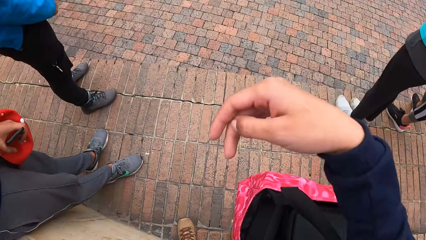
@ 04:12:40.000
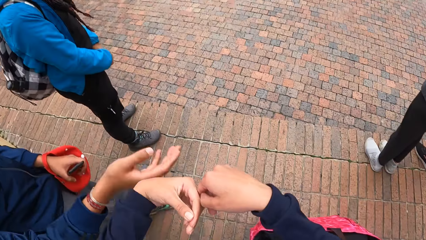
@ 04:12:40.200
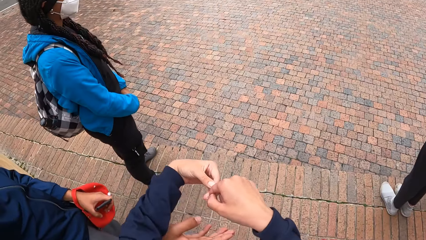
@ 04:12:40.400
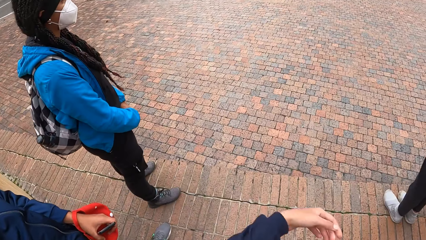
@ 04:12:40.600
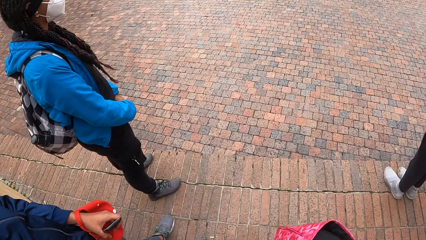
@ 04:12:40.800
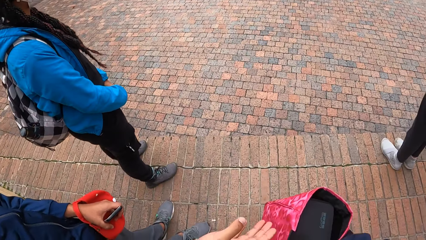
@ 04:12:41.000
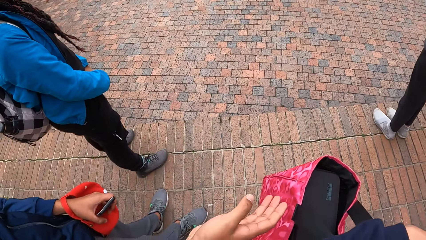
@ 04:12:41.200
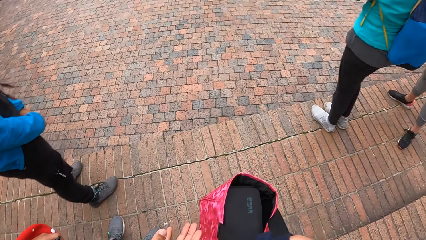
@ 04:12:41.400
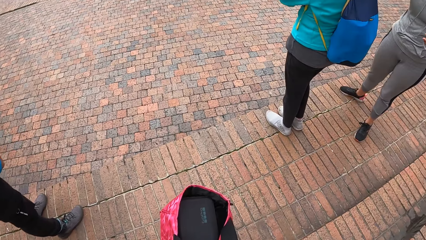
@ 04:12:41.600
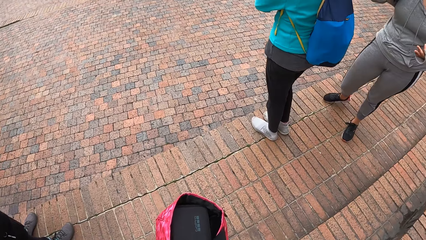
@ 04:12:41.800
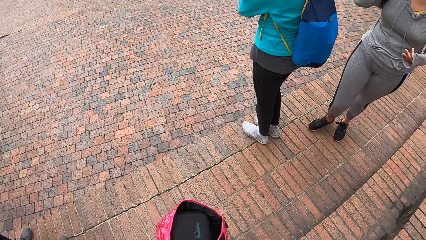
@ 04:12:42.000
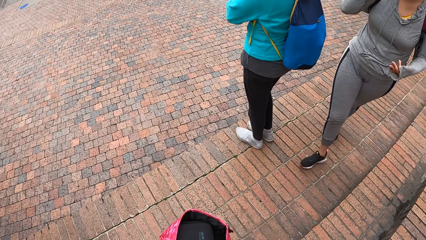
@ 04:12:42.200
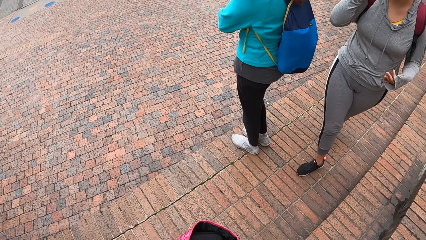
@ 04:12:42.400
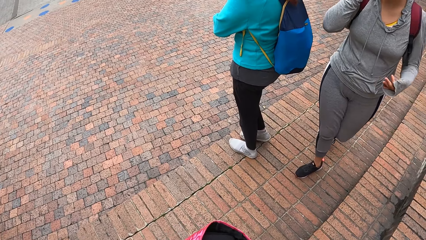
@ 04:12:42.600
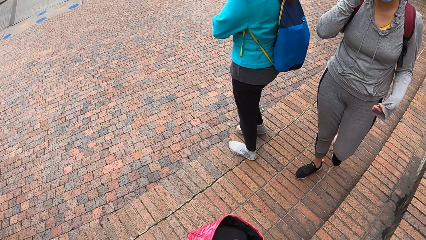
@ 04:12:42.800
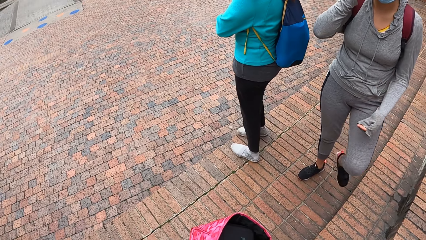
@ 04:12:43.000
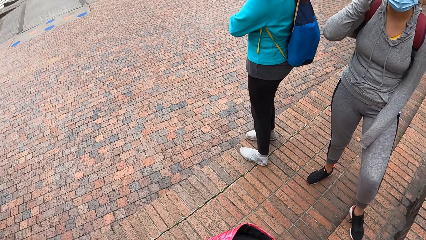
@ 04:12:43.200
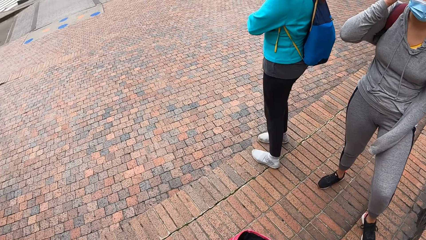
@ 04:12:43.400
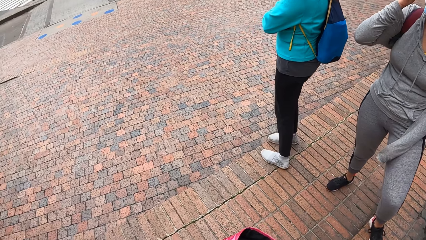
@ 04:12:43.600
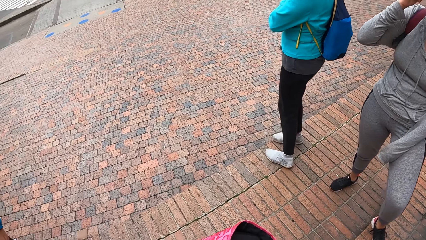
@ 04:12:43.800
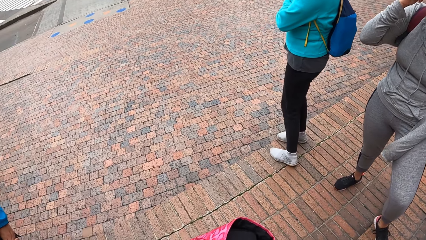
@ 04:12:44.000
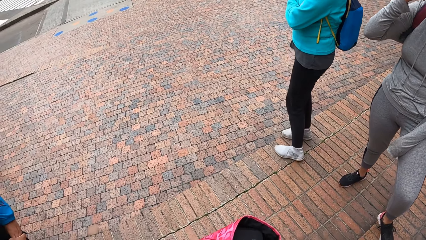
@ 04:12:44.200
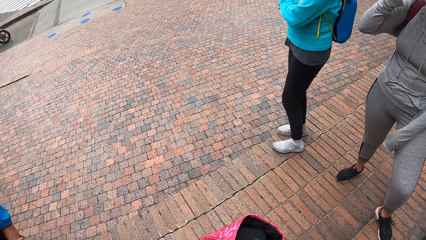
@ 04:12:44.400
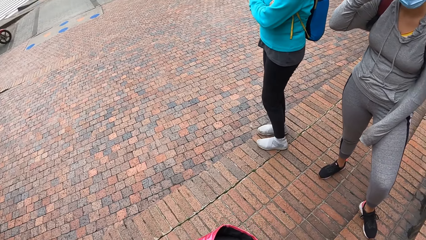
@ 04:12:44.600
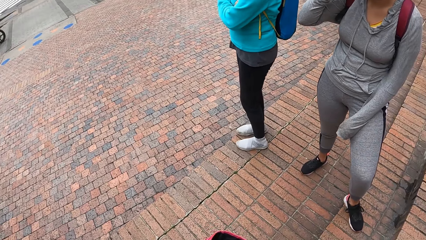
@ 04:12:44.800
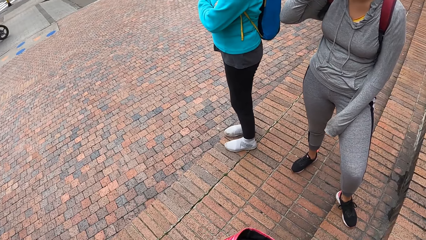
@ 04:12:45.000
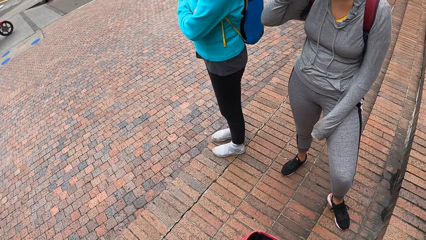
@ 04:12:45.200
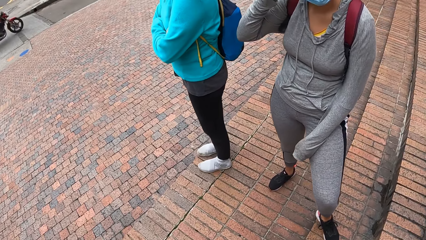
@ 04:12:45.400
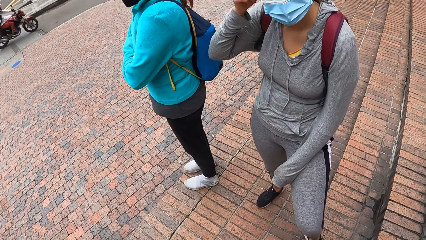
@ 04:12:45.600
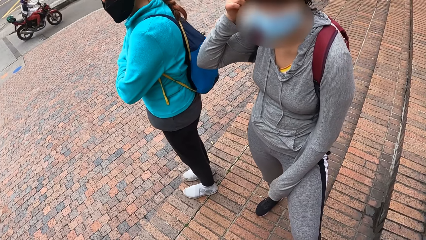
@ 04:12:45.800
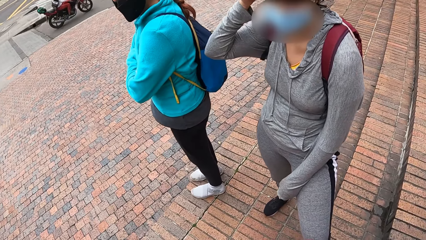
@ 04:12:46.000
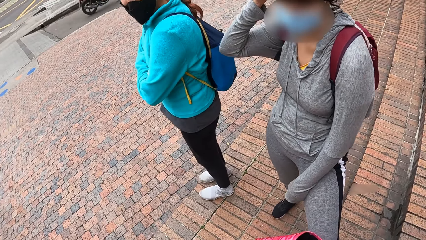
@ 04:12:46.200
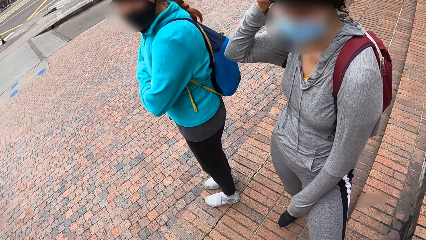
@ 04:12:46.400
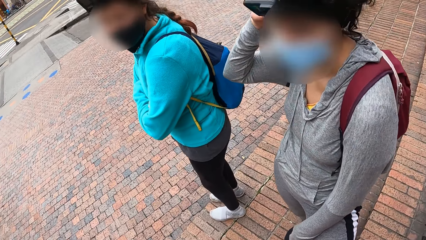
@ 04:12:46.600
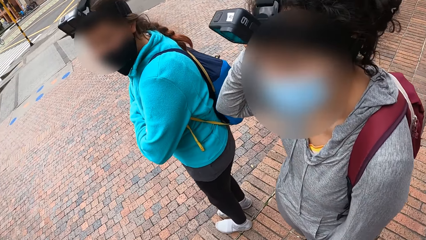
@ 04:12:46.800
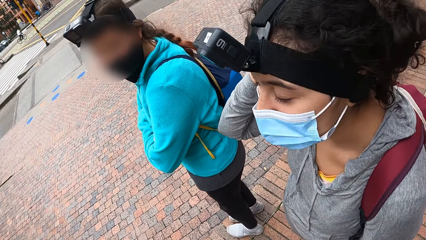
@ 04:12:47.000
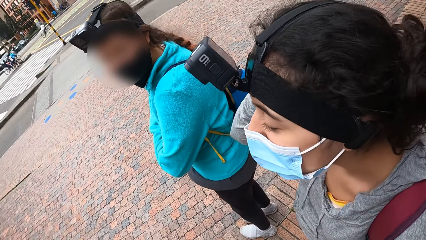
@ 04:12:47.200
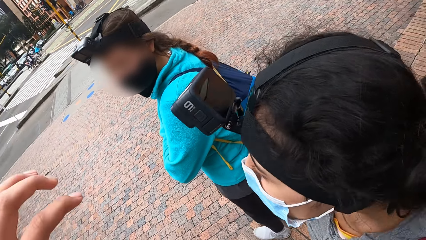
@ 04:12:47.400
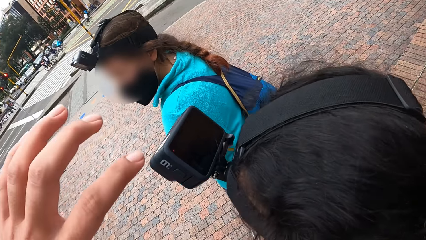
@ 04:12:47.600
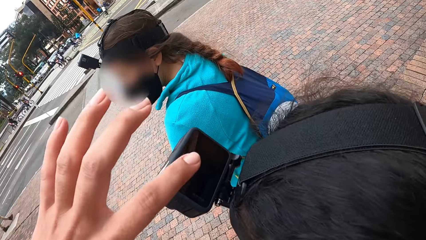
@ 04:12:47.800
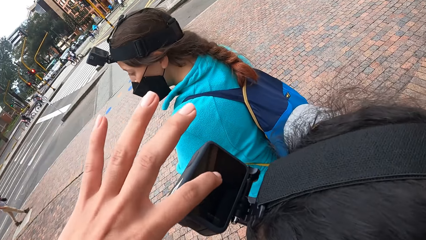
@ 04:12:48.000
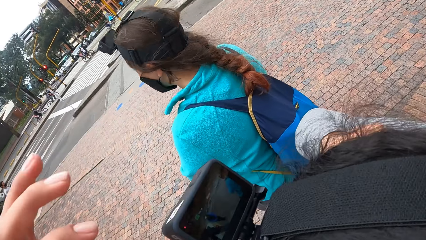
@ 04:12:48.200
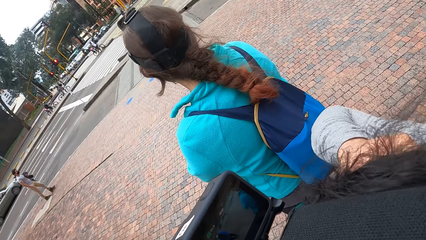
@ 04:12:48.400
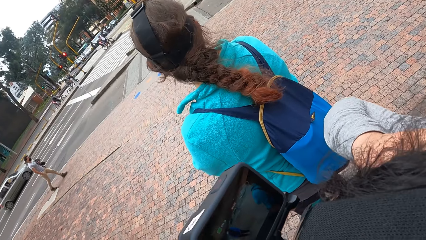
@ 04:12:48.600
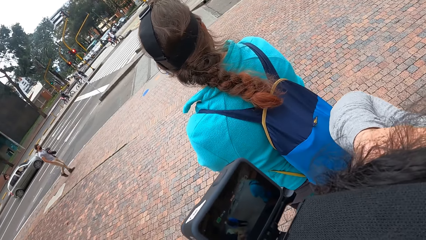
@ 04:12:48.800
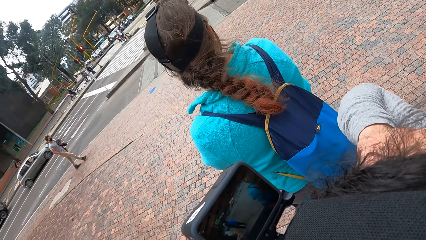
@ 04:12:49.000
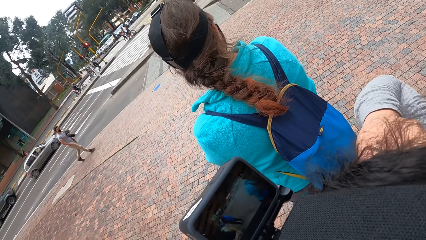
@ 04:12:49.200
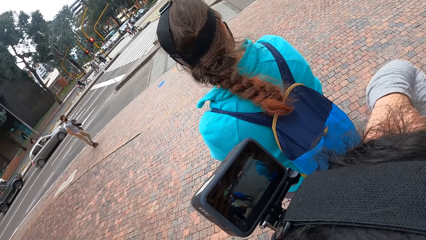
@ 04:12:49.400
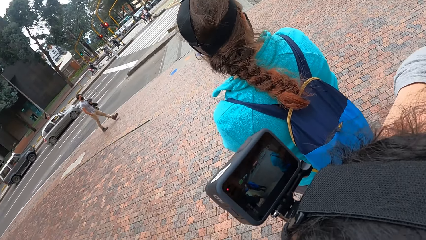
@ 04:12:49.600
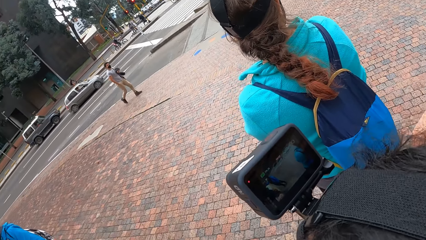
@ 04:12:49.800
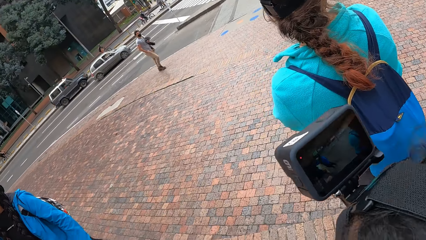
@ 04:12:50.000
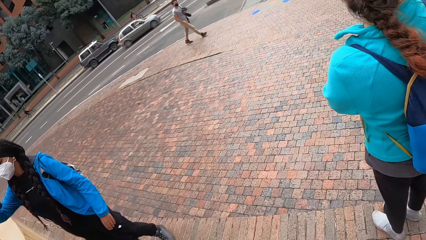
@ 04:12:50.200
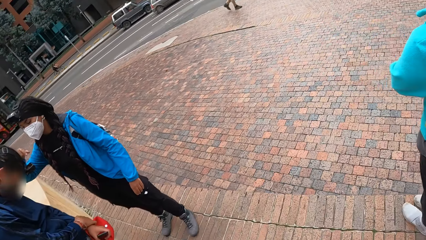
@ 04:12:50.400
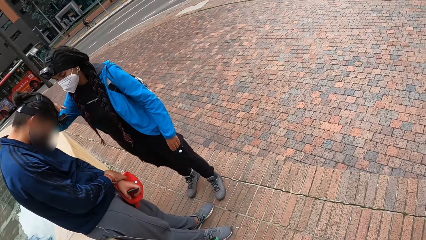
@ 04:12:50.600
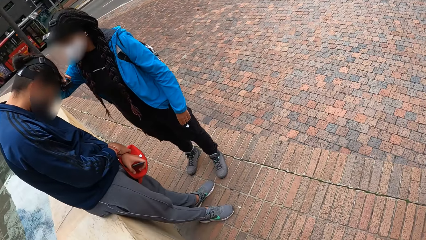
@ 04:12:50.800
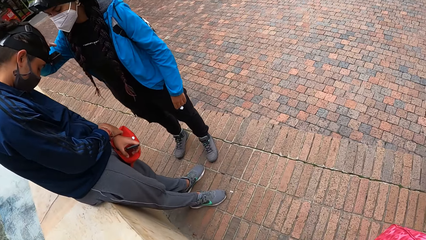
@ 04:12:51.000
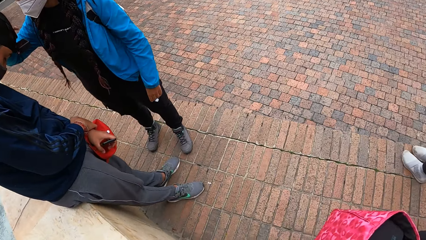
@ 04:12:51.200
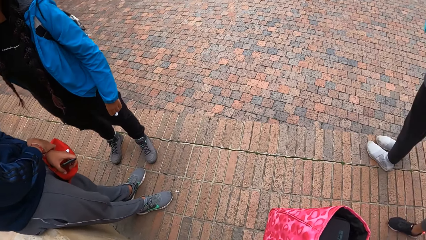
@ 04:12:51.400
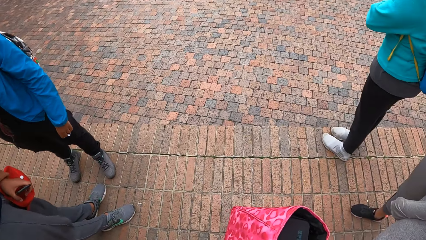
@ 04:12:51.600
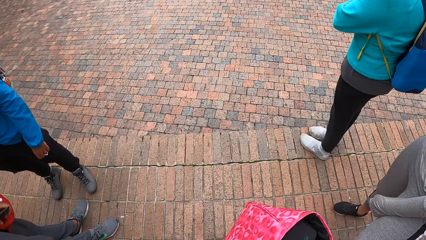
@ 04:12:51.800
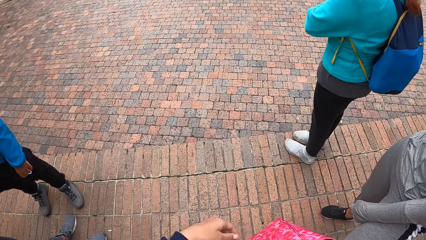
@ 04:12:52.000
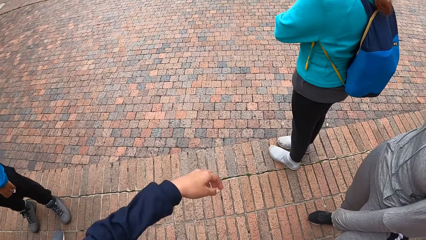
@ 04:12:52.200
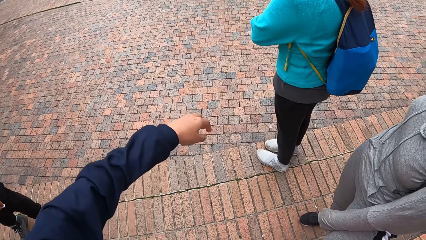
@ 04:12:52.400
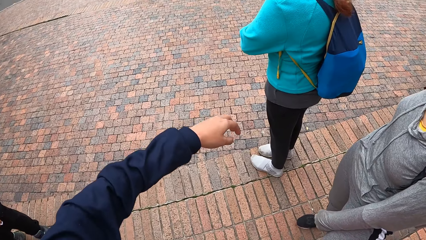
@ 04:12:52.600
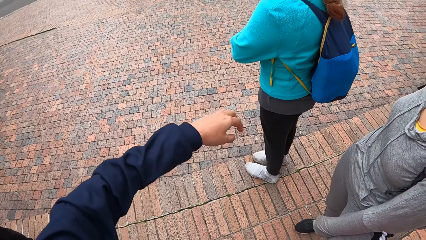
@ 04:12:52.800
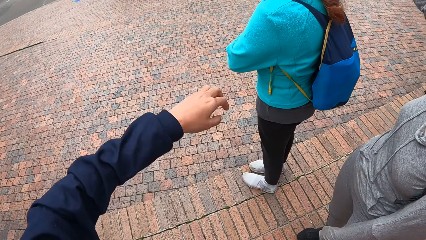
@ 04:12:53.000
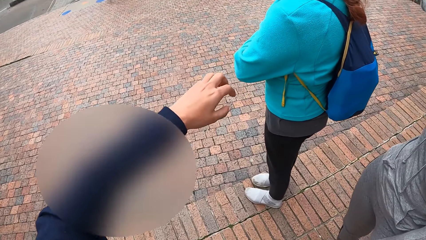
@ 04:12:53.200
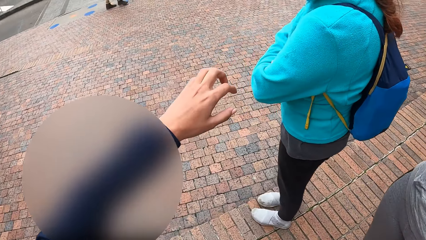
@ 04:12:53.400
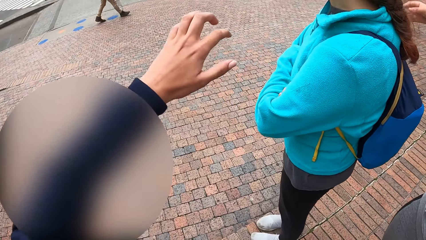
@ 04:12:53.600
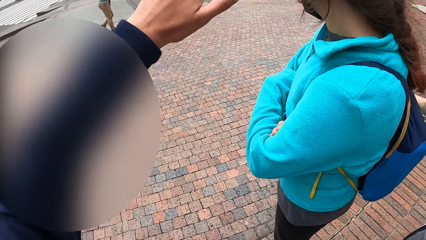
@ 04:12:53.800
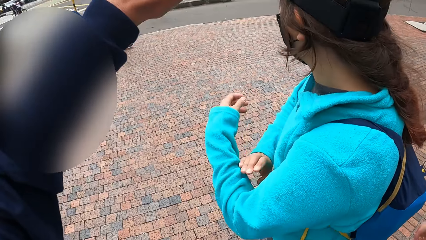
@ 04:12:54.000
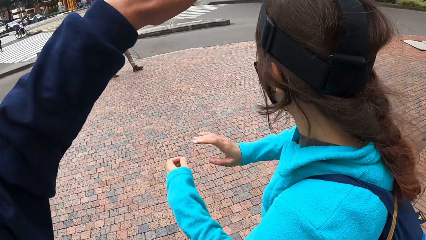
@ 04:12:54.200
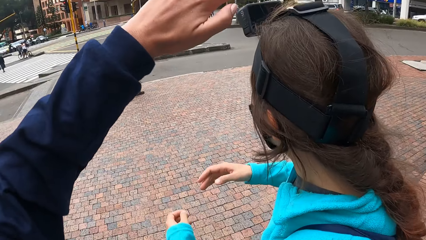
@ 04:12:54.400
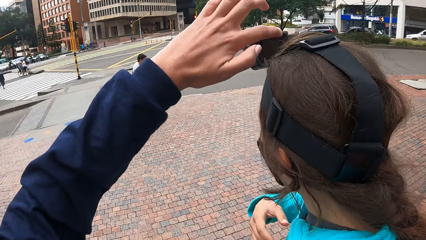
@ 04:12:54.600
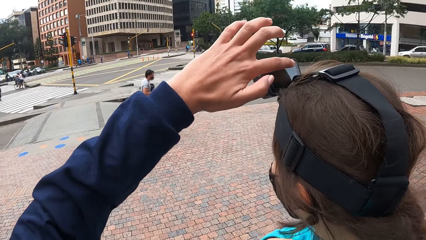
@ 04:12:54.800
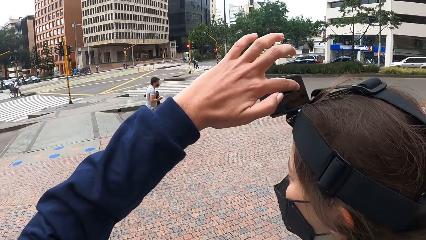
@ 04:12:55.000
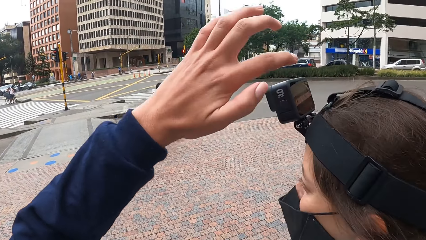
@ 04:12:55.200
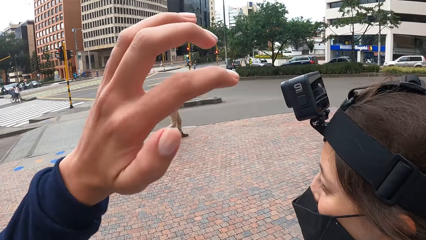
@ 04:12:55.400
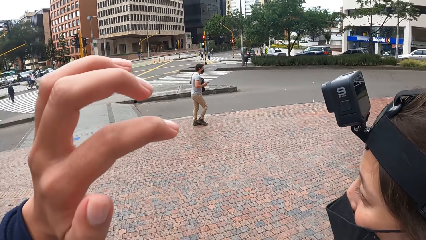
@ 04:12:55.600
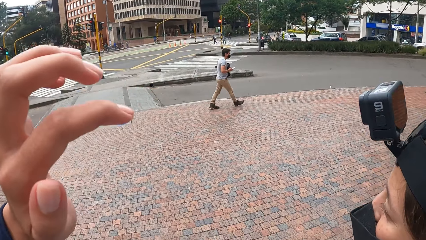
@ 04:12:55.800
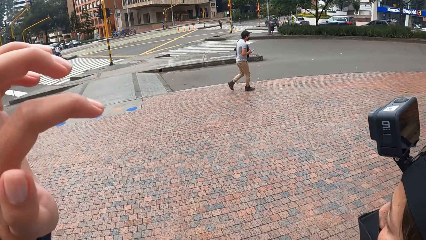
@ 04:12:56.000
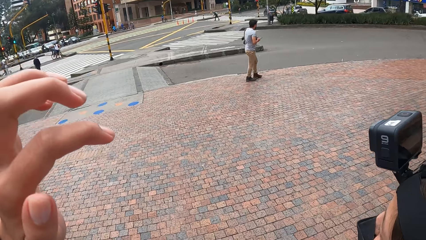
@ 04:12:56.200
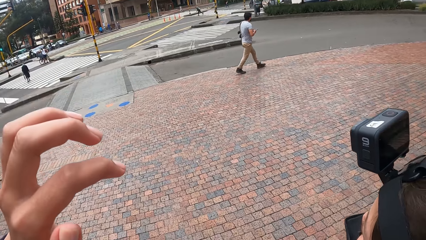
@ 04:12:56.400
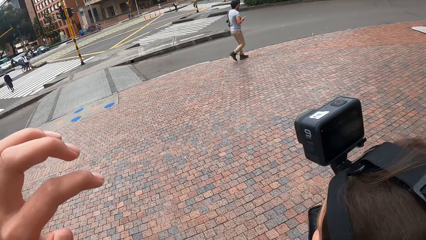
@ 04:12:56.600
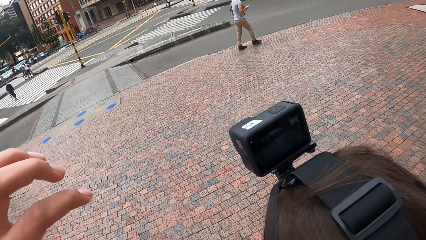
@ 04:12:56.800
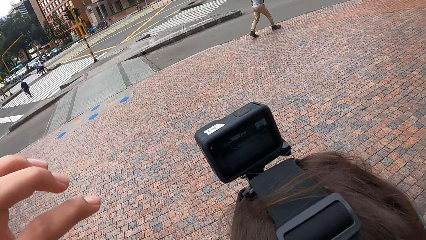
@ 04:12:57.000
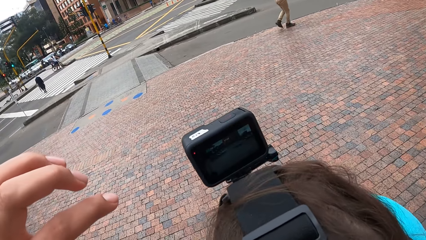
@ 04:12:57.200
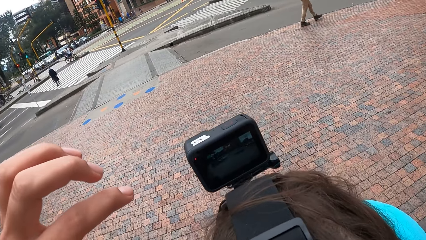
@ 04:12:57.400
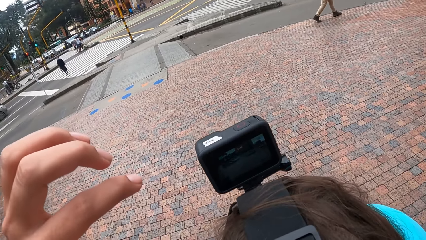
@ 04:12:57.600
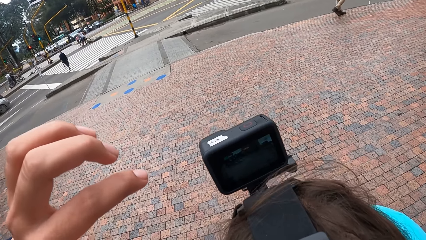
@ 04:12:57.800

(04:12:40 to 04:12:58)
The camera wearer looks at a woman. She presses a camera on the head of the woman with her left hand. Another woman presses a camera on the head of a man with her right hand. The camera wearer scratches the hand. She presses a camera on the head of the first woman with her left hand.
